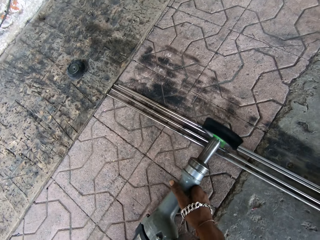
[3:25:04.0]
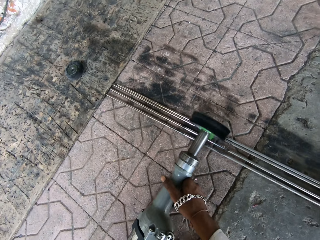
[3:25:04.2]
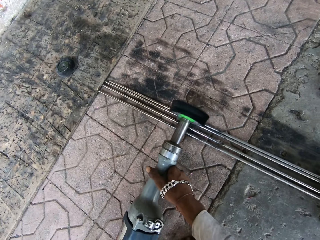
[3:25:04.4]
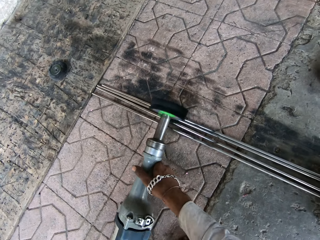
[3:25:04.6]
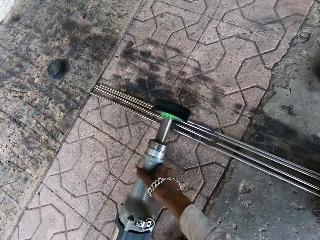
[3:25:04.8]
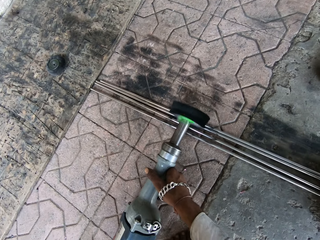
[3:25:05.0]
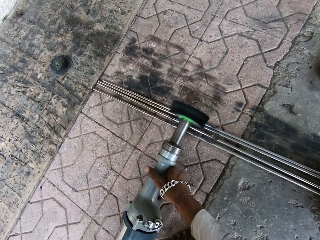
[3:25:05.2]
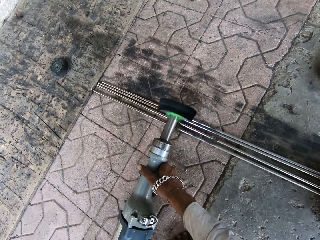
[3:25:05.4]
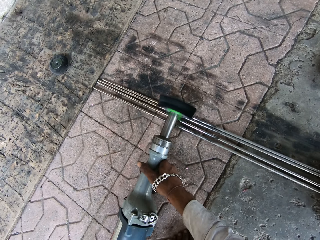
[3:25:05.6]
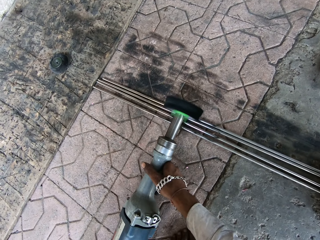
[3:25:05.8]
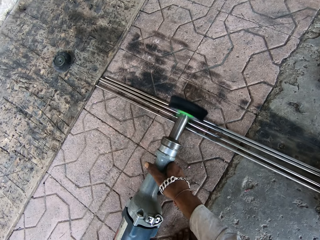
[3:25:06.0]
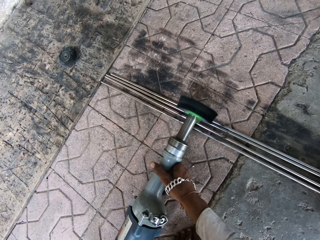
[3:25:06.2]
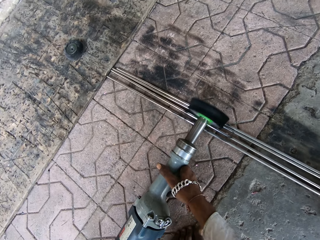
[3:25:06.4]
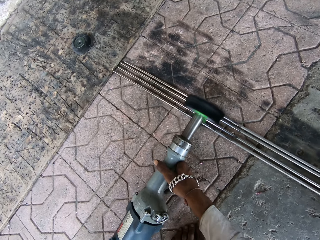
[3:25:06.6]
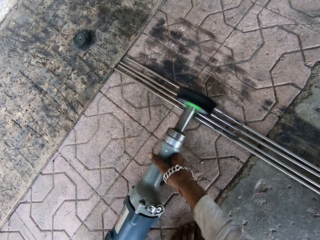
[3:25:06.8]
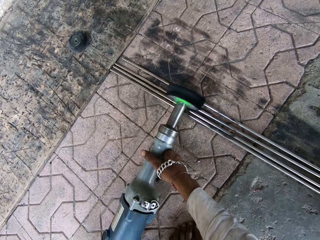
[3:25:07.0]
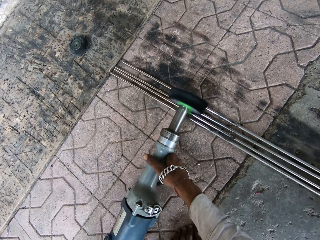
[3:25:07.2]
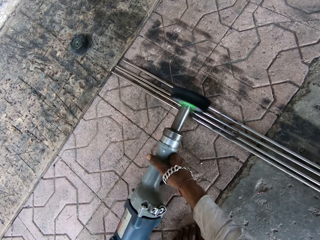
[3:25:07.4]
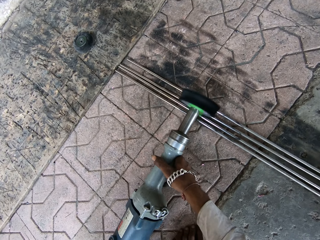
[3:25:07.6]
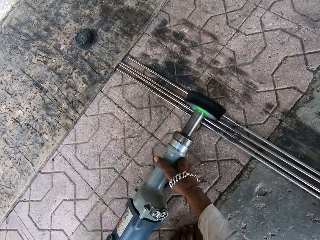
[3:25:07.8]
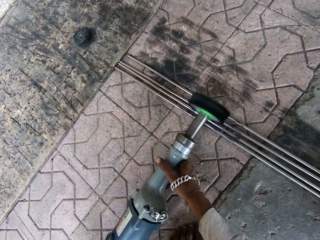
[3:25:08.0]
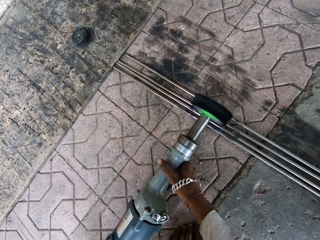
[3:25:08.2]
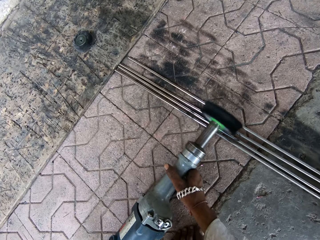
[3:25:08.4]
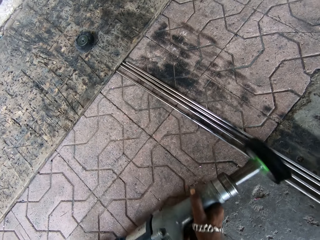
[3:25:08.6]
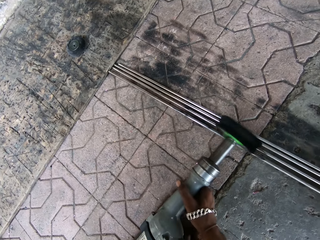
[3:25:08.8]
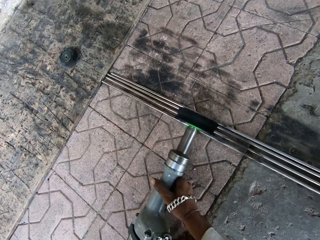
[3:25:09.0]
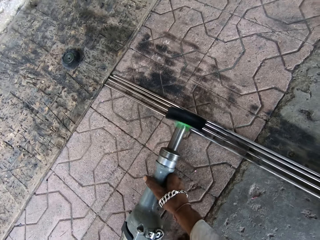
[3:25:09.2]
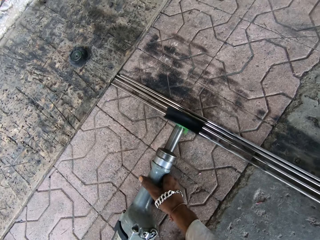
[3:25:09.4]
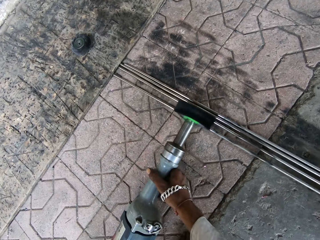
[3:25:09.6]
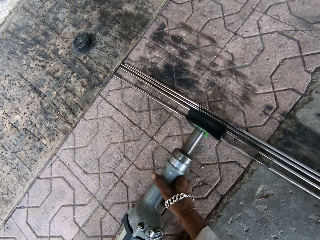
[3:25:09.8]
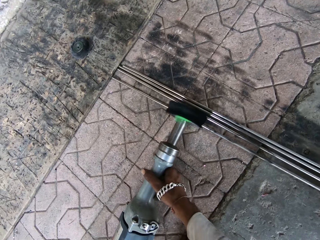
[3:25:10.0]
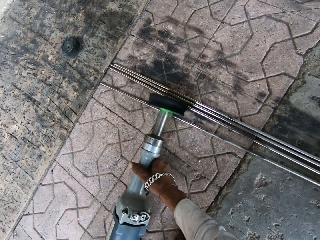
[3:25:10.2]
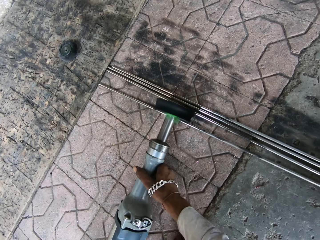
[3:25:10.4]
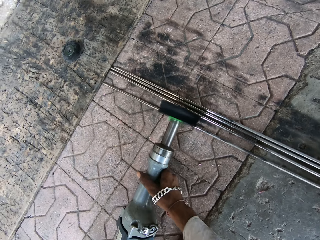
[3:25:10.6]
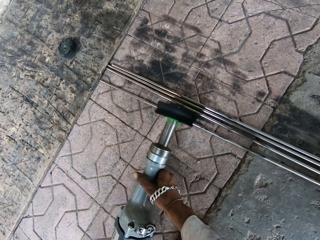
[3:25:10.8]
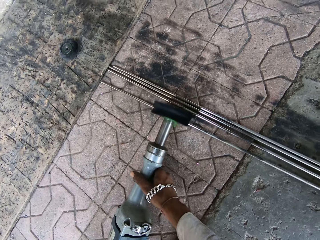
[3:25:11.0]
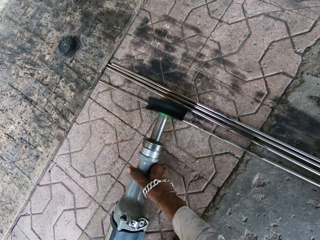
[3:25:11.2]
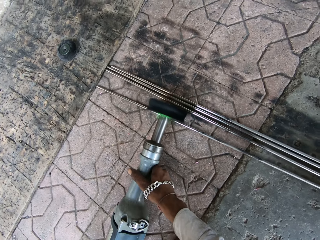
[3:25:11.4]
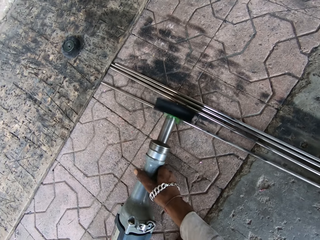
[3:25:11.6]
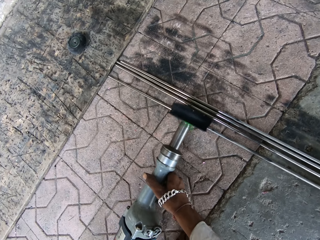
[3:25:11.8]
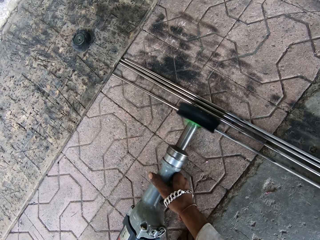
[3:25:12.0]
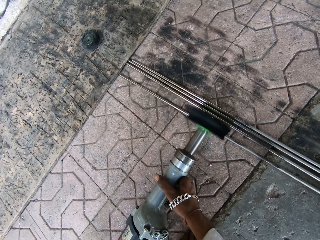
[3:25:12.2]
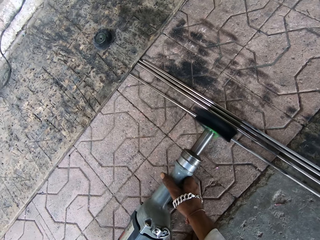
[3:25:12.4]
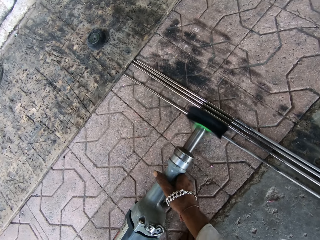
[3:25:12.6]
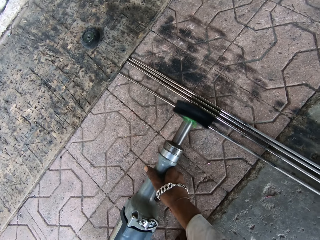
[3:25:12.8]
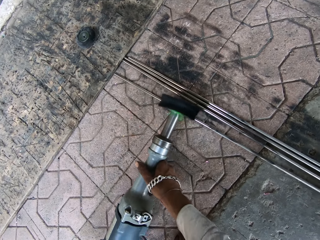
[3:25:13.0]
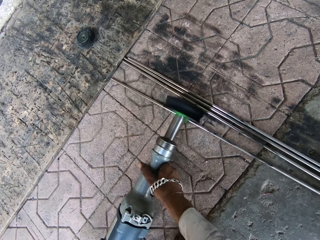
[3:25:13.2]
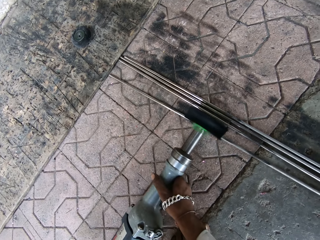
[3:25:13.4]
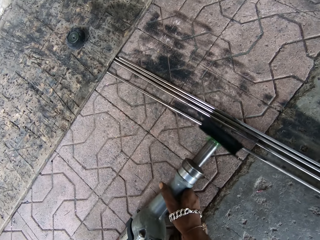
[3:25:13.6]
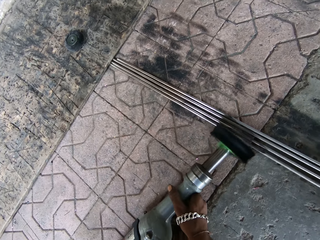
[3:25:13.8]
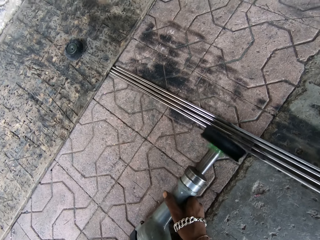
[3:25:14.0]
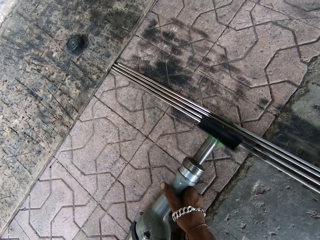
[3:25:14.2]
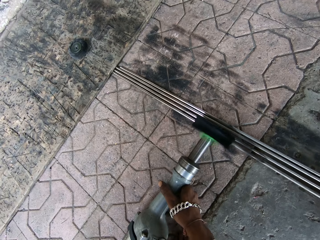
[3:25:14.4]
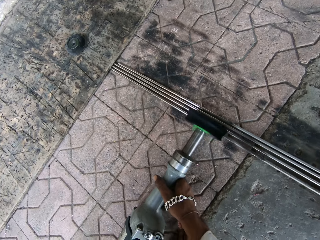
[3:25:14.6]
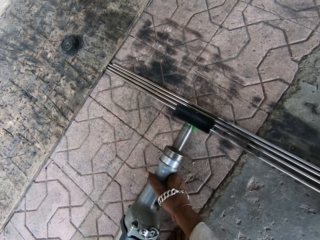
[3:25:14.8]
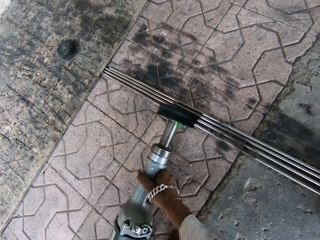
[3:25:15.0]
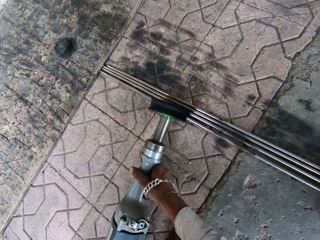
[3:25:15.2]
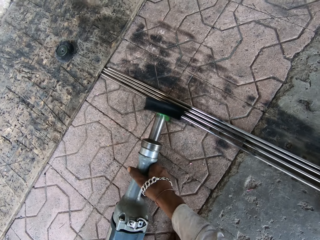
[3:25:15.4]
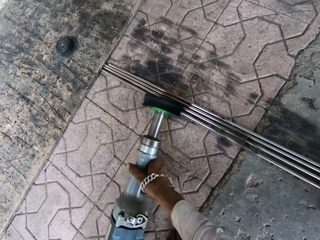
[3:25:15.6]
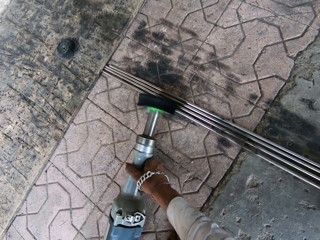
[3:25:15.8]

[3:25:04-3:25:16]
The camera wearer scrapes the metal.

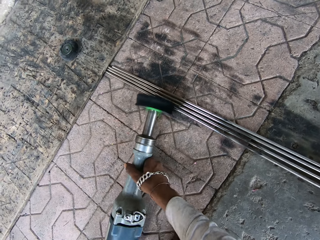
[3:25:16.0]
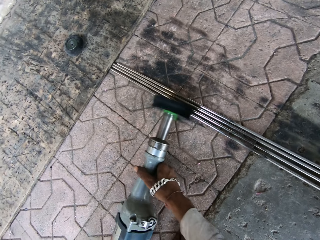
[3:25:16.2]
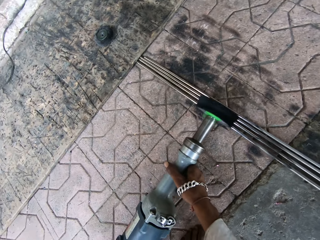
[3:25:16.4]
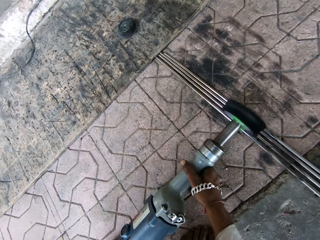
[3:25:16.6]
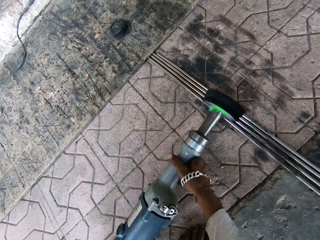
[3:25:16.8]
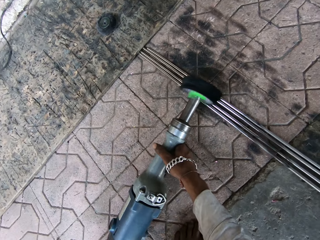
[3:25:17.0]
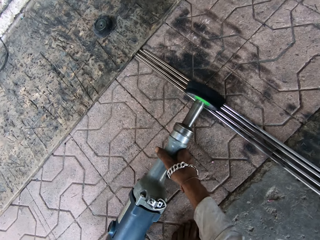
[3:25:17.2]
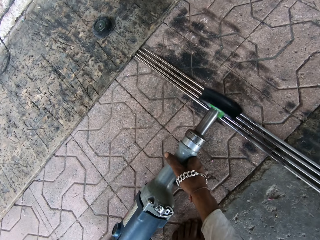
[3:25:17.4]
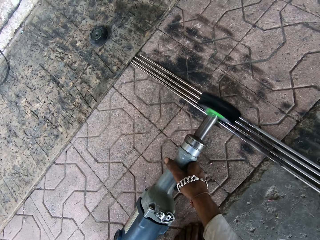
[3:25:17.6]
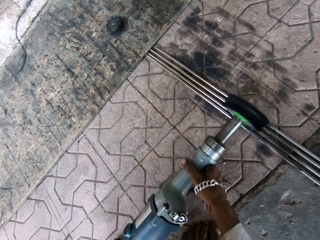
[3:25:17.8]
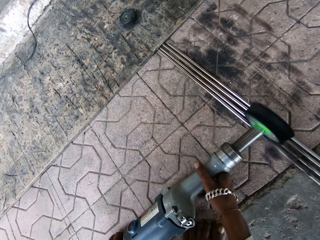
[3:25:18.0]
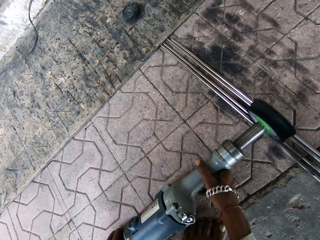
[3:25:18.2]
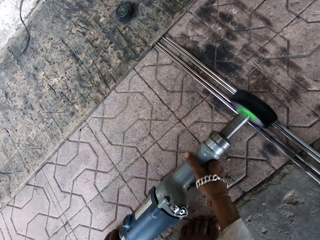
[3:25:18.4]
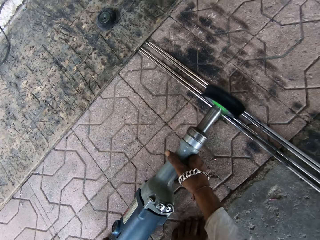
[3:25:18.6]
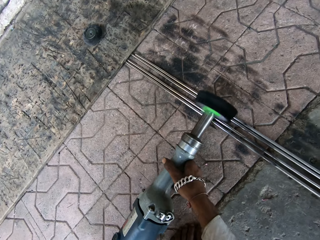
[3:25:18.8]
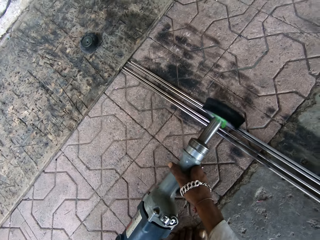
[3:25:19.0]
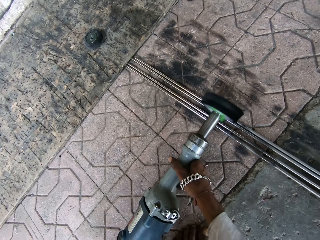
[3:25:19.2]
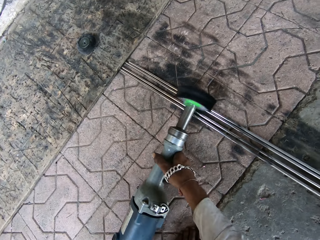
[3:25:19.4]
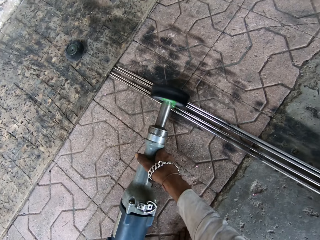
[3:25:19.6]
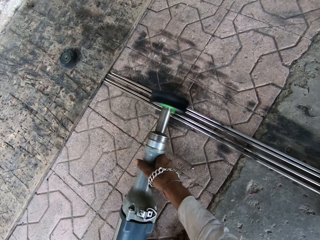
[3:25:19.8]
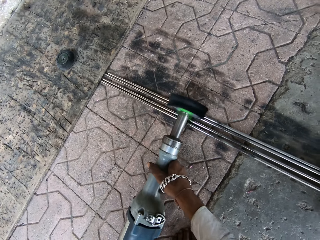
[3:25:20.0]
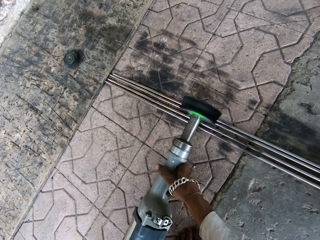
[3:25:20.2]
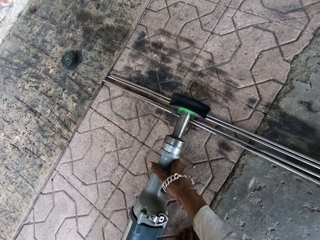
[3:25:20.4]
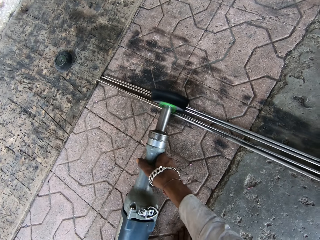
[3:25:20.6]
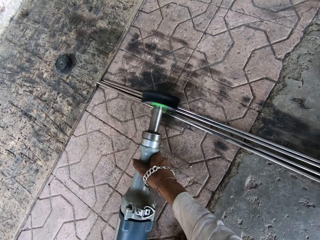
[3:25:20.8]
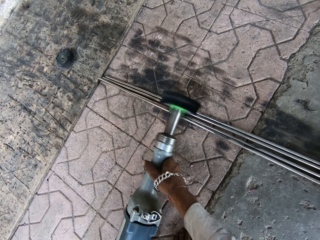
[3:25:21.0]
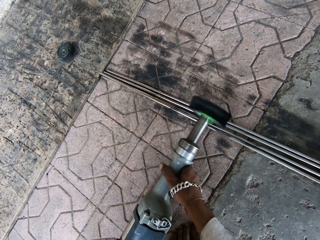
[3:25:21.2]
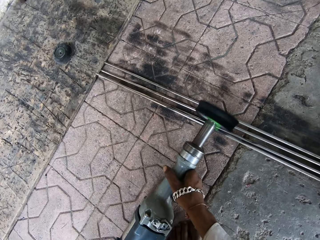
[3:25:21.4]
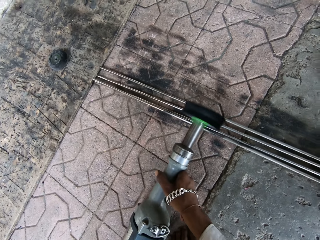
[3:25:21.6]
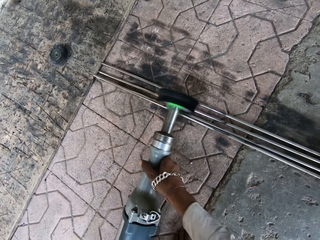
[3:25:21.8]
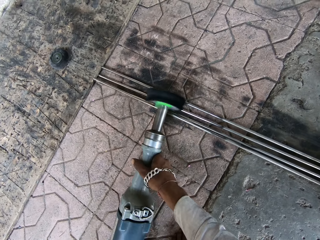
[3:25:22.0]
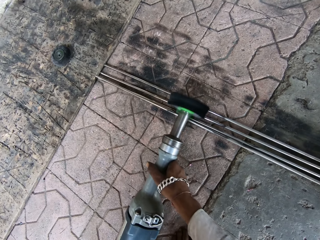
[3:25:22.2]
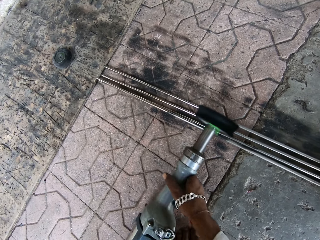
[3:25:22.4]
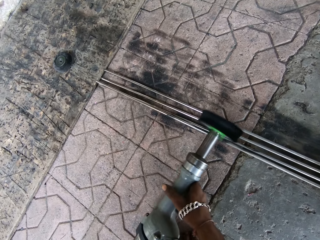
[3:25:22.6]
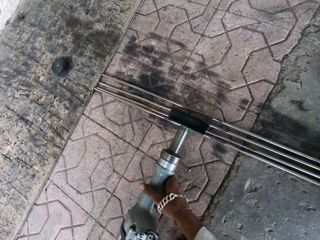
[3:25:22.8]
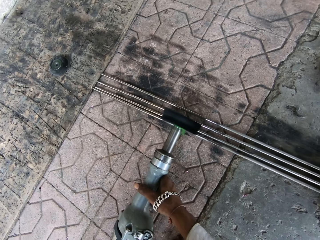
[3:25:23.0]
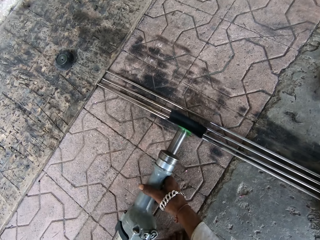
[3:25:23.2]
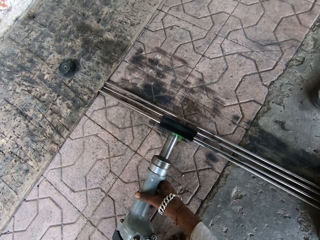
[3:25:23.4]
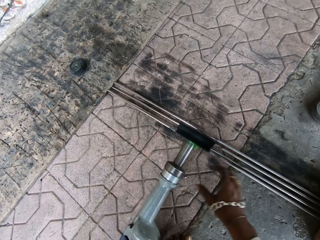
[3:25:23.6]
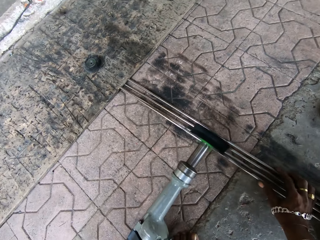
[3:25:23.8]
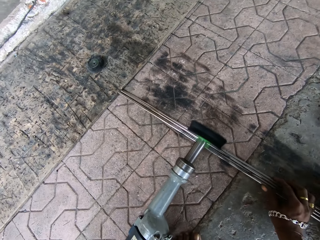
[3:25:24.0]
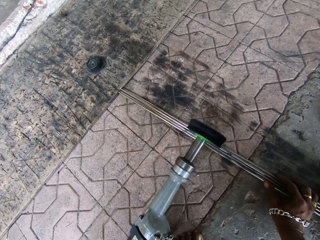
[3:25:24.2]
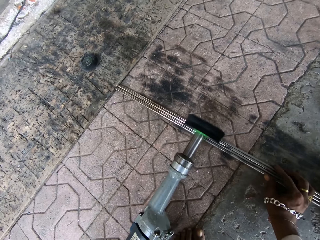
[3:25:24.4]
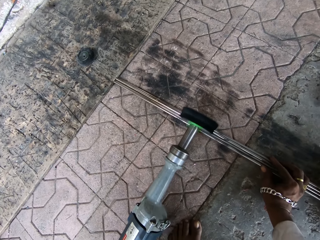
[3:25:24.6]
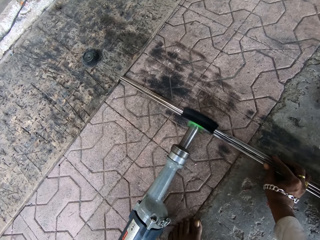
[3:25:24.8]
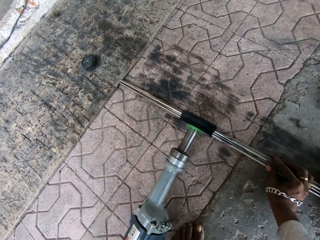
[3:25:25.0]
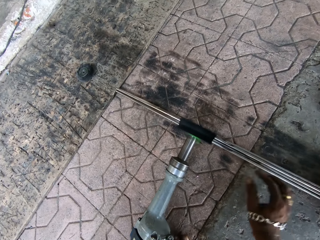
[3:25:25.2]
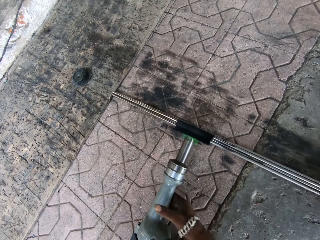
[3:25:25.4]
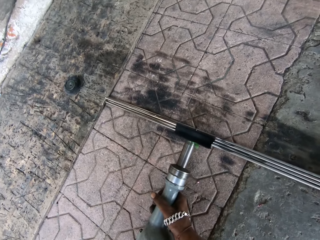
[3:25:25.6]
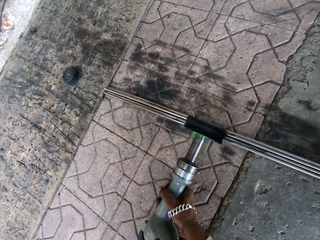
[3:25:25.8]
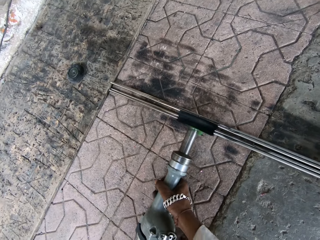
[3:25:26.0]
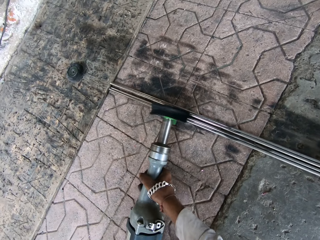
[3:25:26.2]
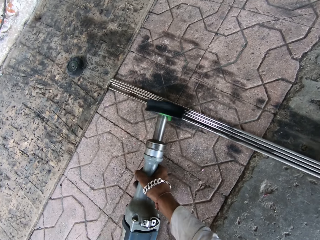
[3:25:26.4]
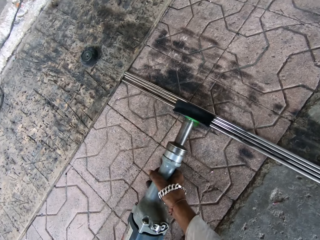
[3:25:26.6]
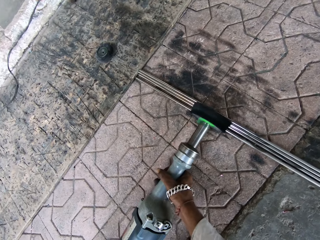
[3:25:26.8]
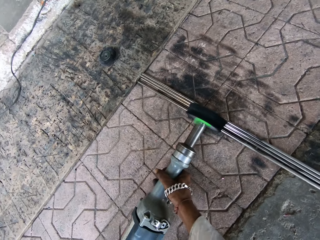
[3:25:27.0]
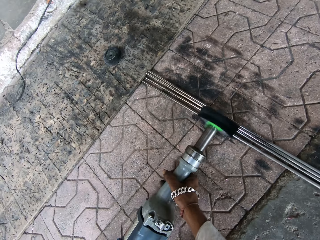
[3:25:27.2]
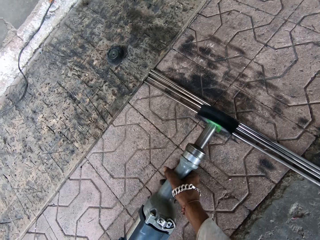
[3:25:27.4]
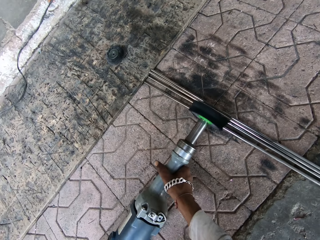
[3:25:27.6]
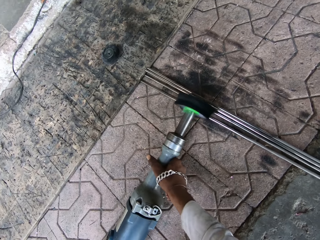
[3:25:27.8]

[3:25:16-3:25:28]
The camera wearer touches metals. They hold the steel metal. They pick up a polishing machine.
